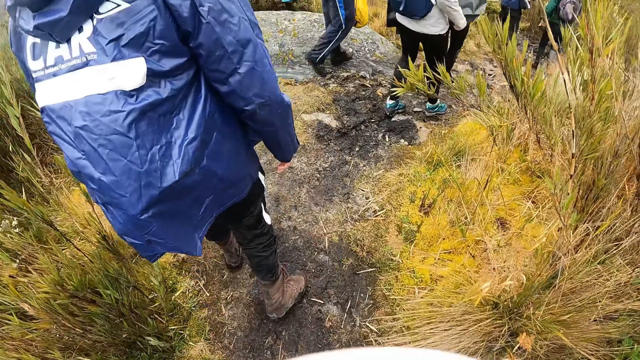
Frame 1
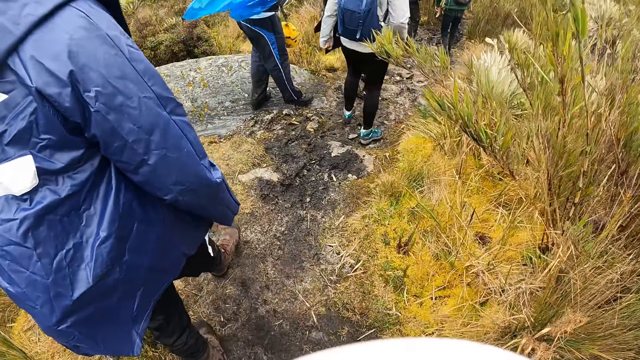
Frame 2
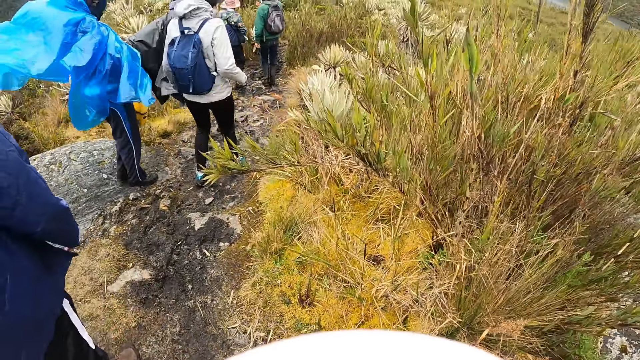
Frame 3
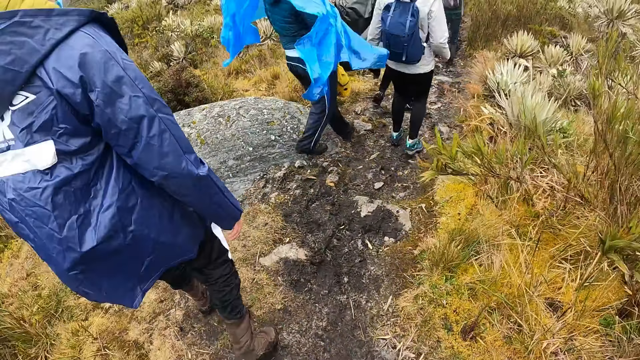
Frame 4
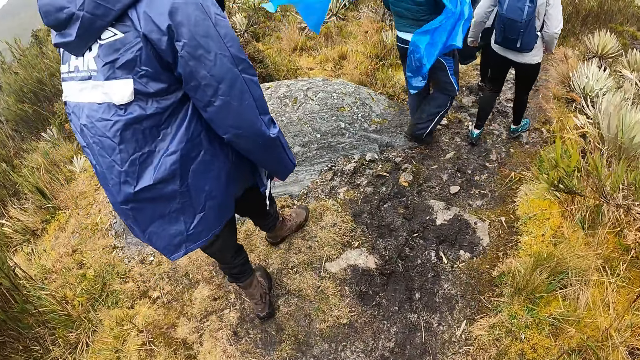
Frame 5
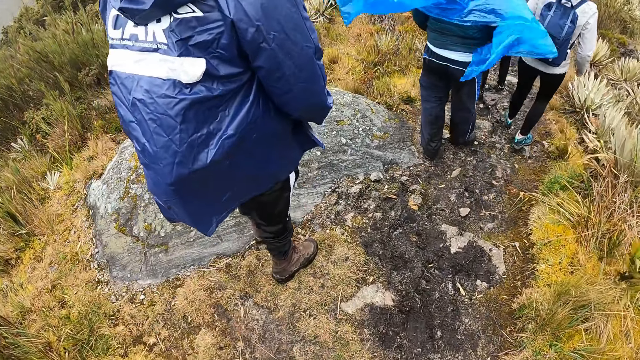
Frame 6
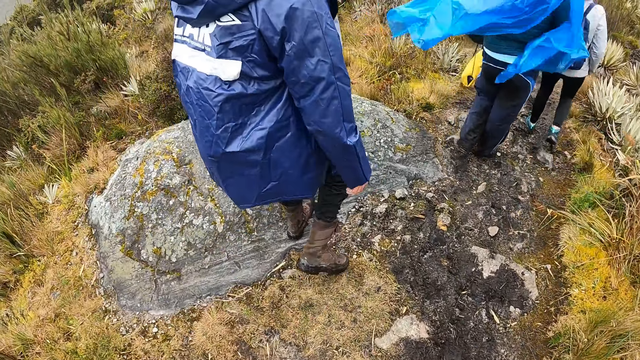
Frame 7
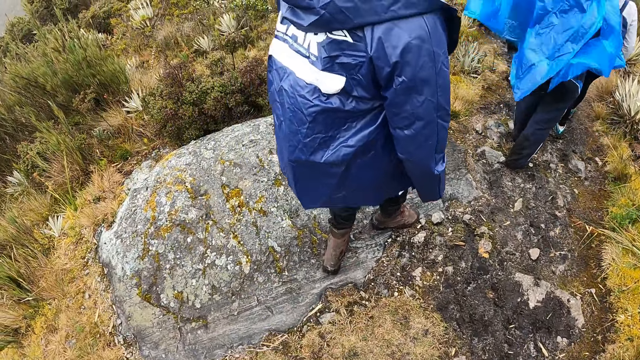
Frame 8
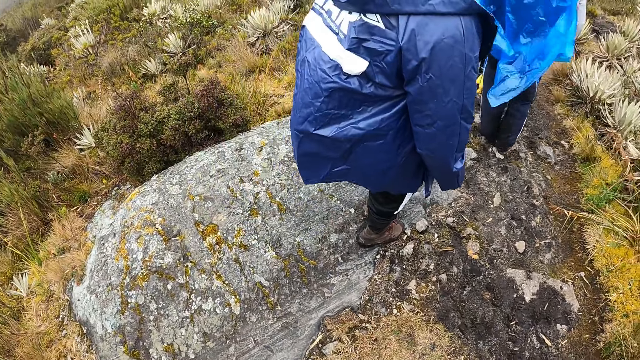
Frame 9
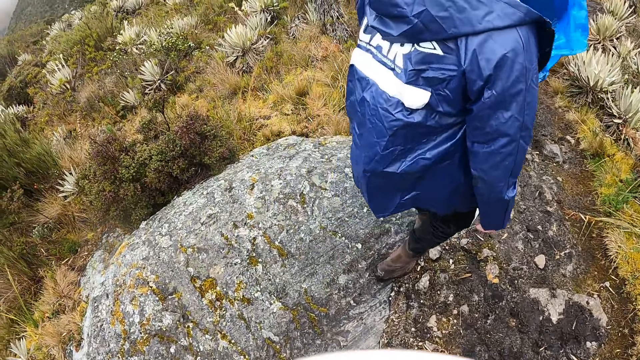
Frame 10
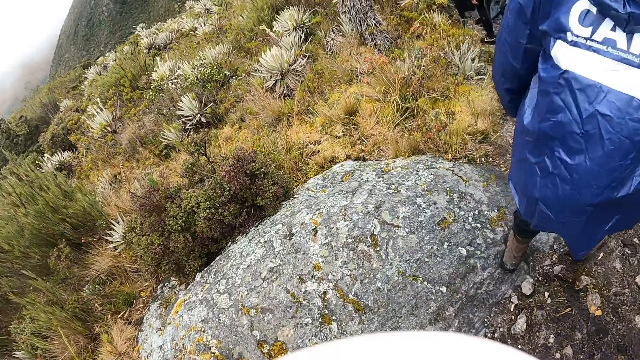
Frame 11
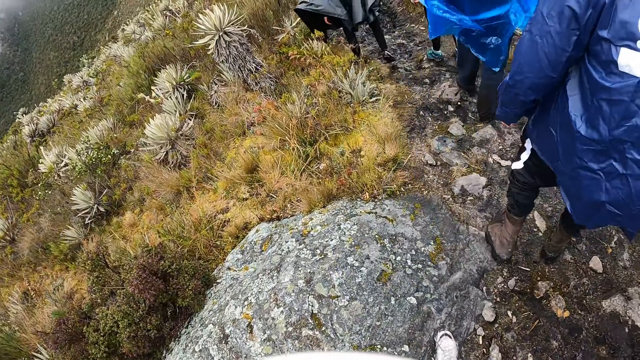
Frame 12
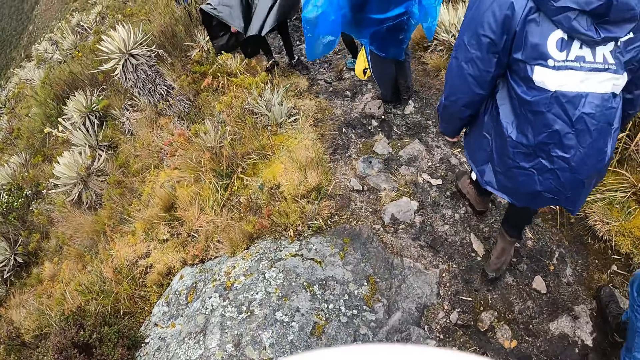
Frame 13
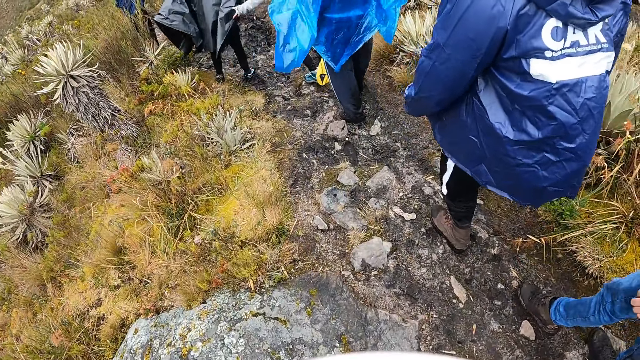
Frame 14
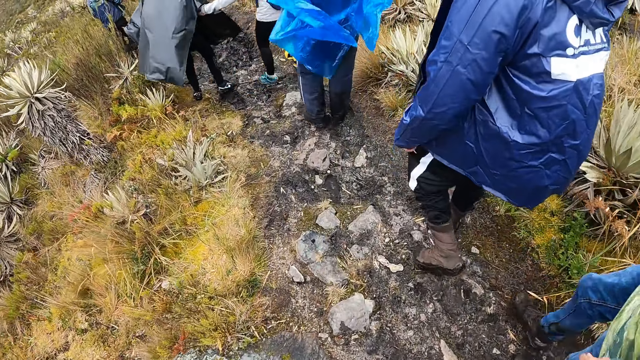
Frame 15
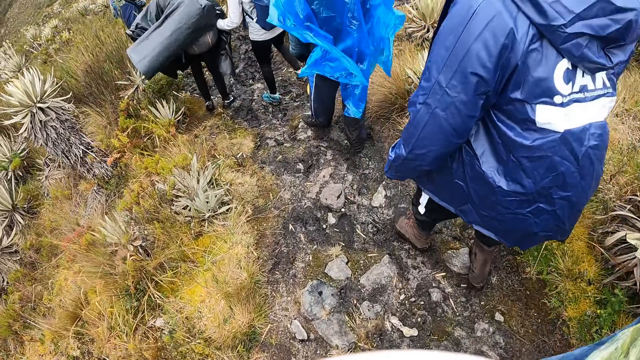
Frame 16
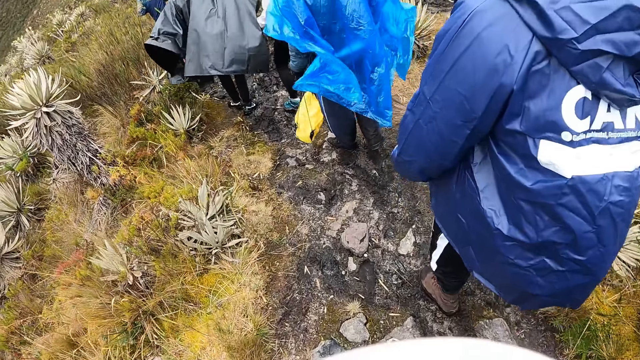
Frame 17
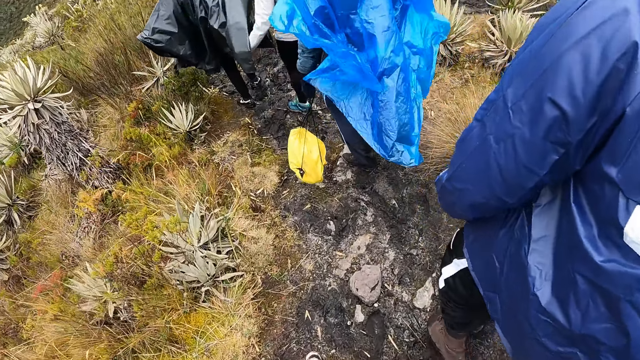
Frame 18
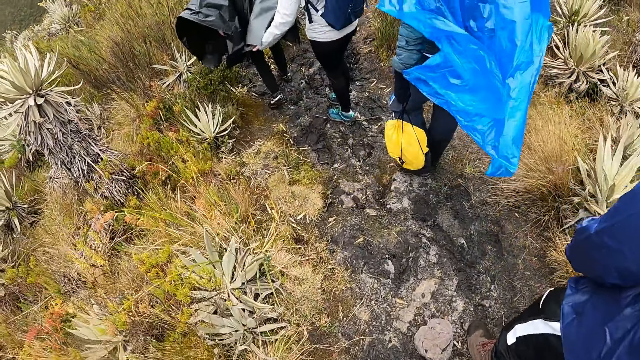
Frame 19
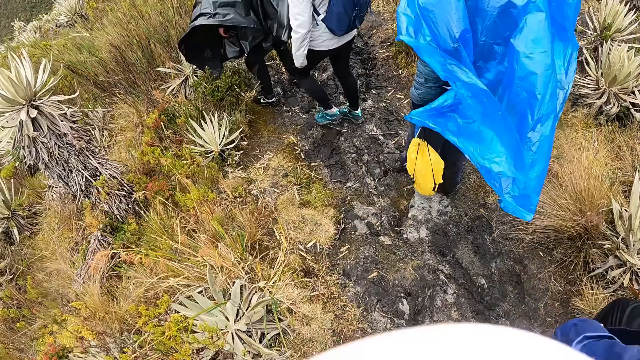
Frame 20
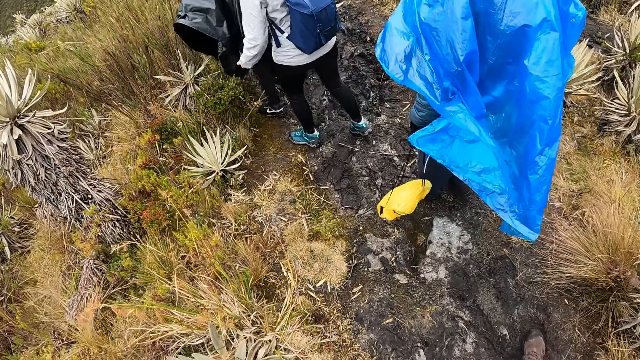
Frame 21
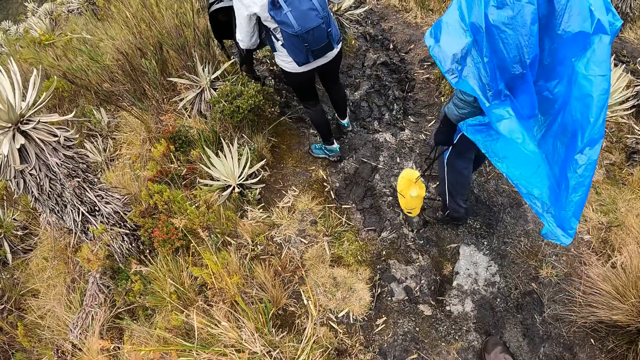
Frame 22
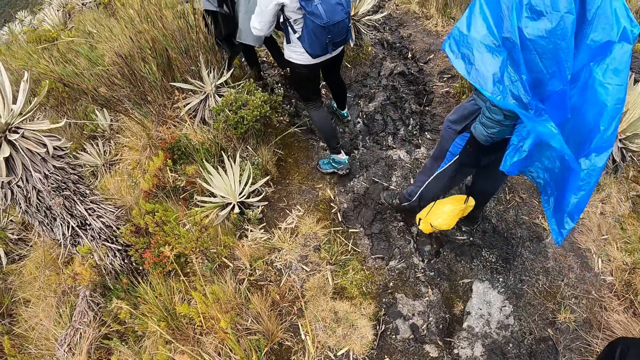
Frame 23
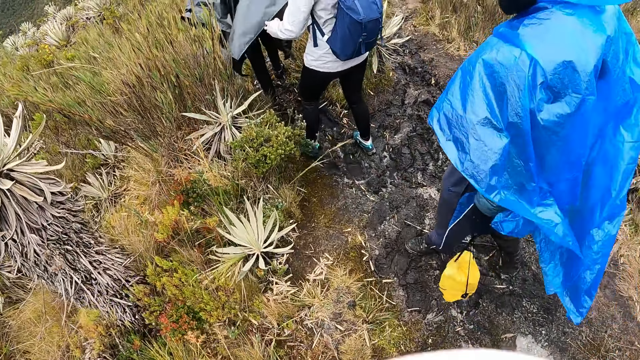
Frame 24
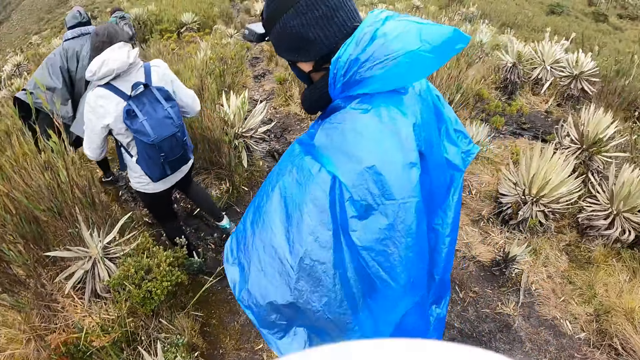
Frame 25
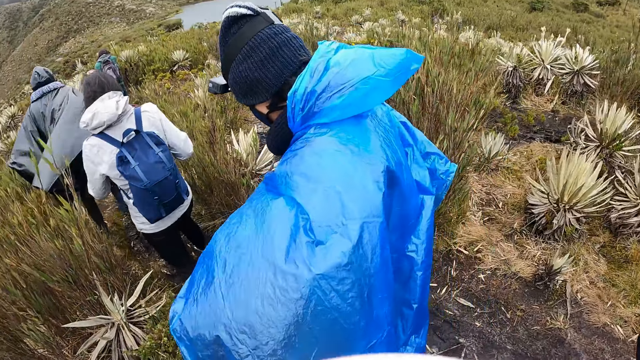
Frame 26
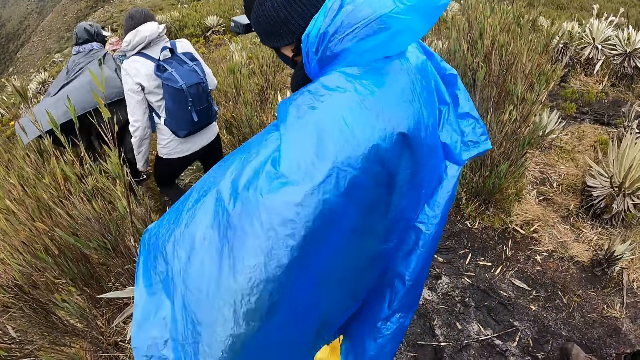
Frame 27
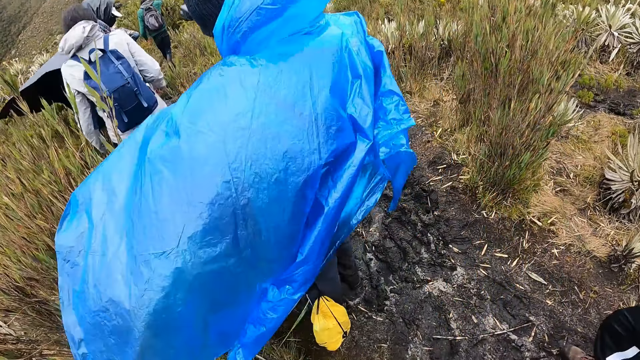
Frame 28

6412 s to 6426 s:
The camera wearer walks on a footpath. They walk down the hill. A person walks the hill.

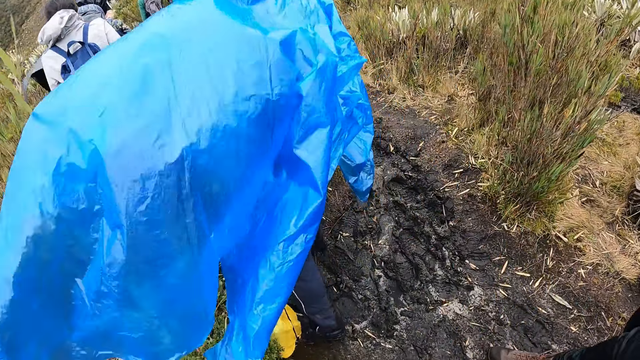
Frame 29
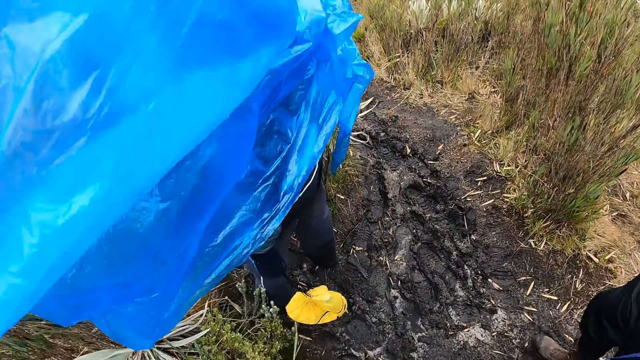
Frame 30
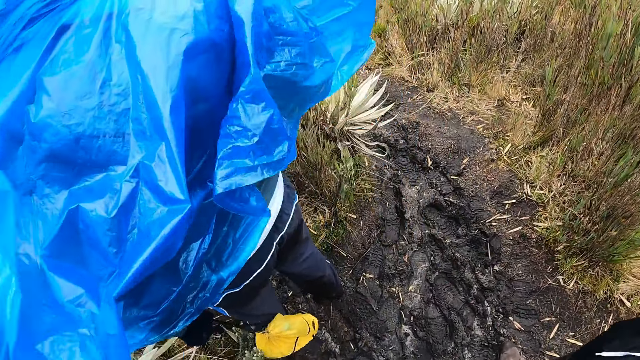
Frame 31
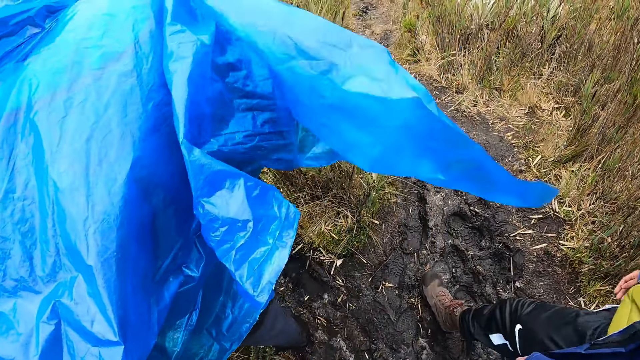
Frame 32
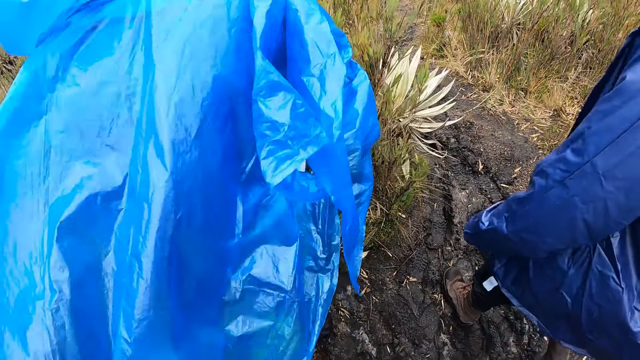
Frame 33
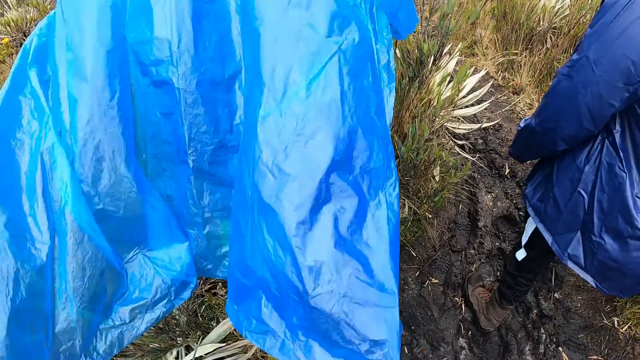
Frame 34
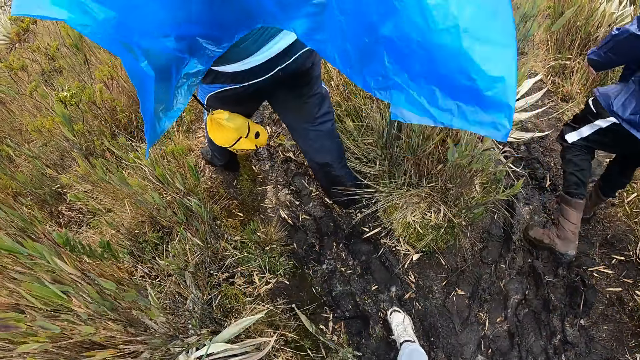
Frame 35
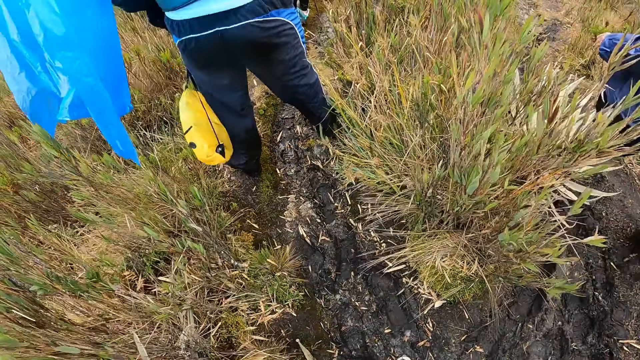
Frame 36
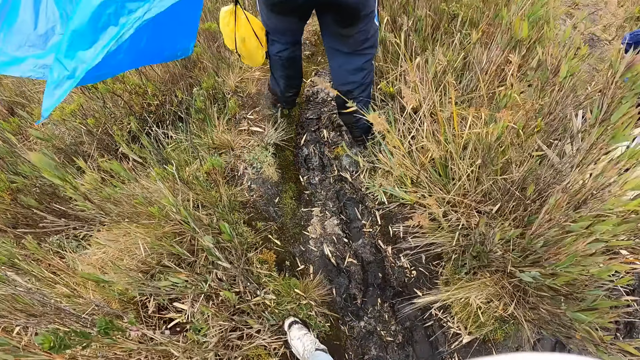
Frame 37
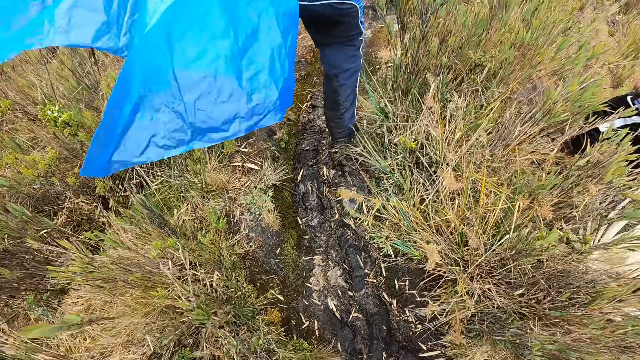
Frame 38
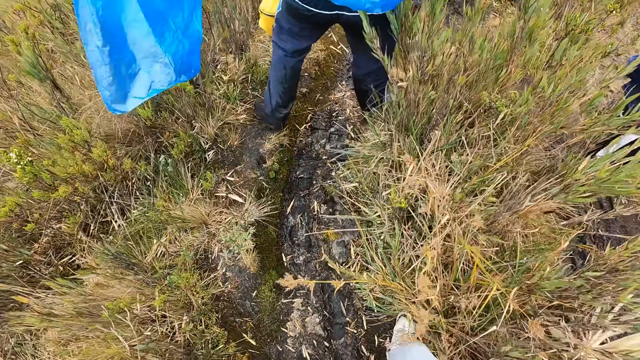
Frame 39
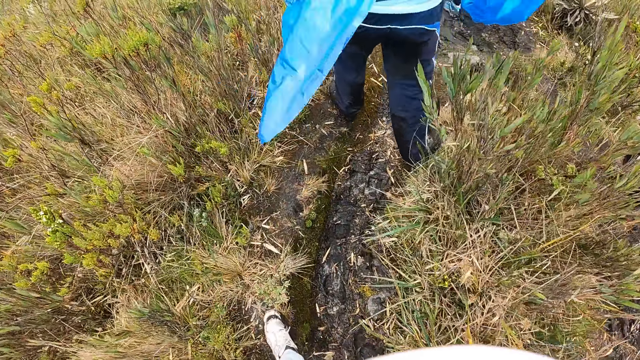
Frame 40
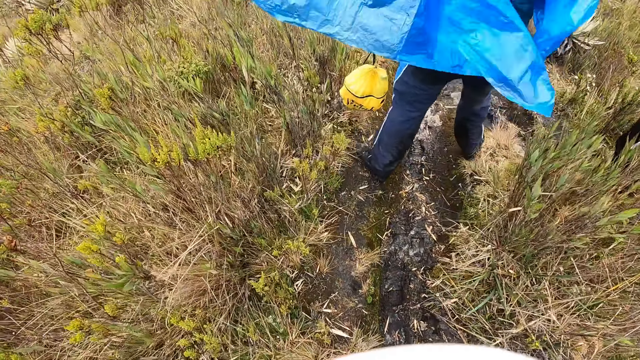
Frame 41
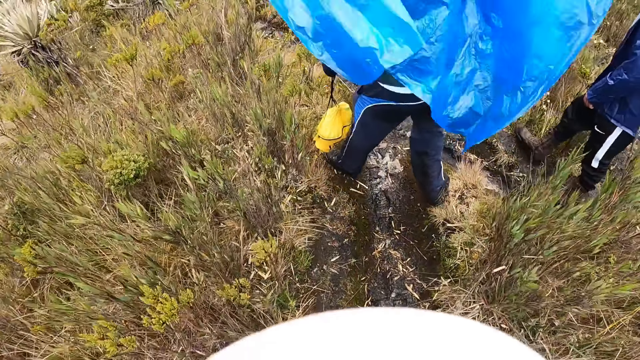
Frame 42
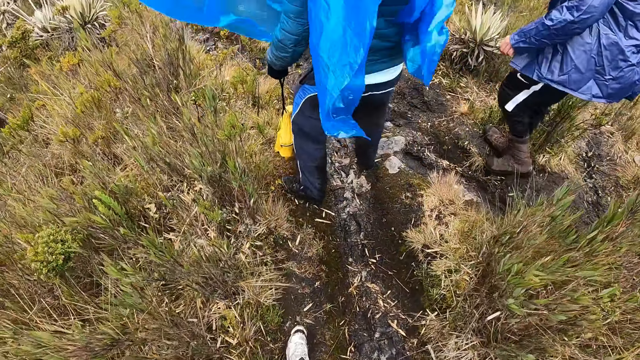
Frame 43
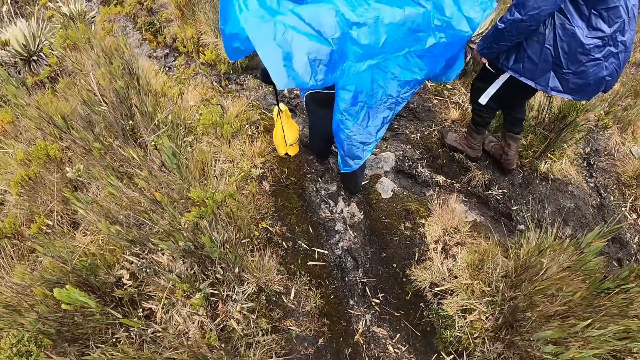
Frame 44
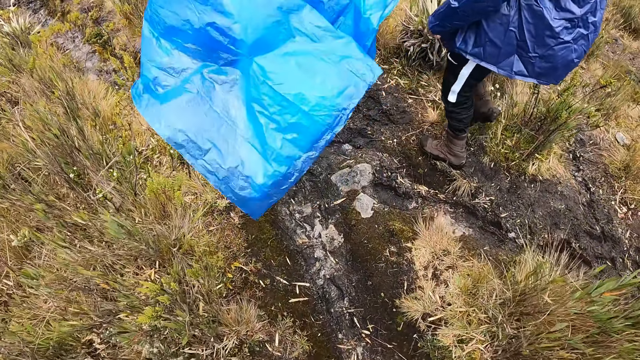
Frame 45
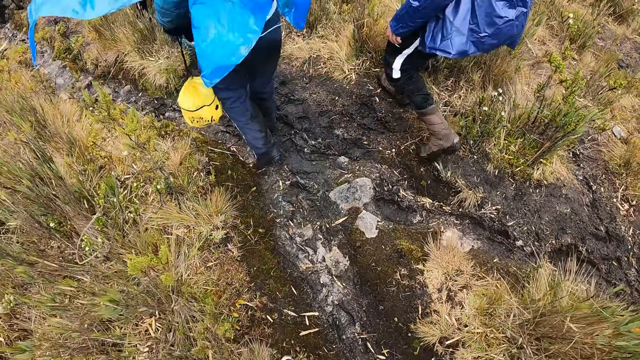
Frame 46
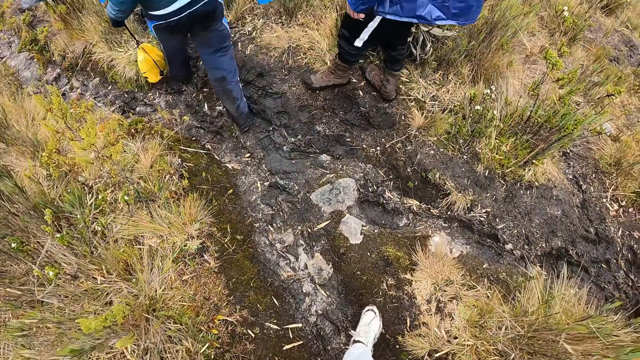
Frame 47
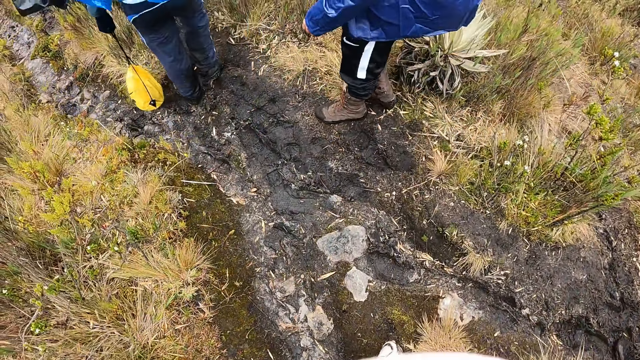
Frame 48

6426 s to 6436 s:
The camera wearer walks down the hill.
